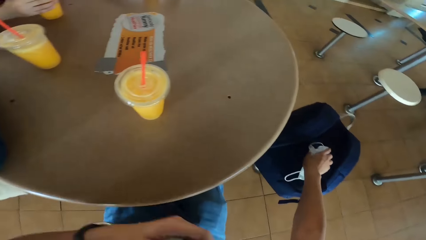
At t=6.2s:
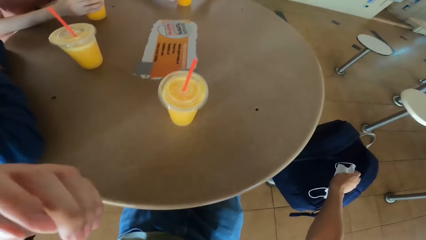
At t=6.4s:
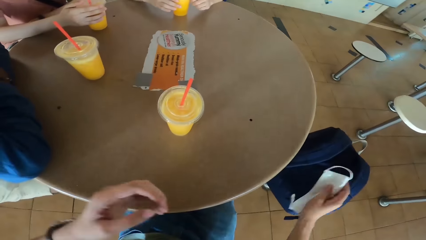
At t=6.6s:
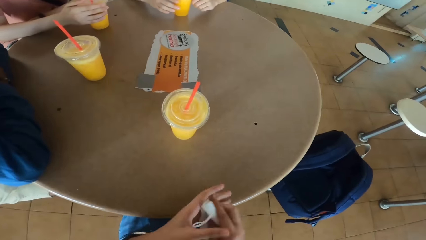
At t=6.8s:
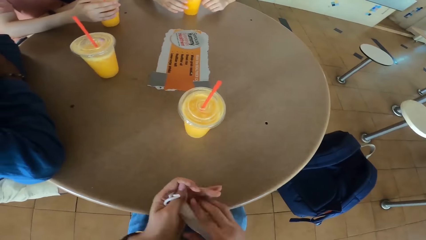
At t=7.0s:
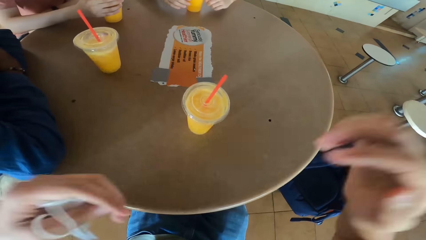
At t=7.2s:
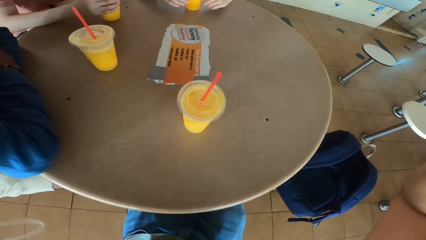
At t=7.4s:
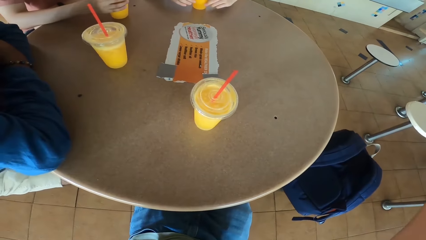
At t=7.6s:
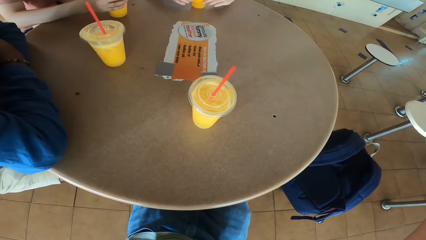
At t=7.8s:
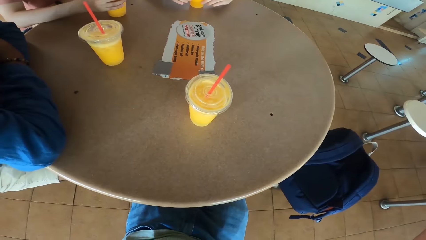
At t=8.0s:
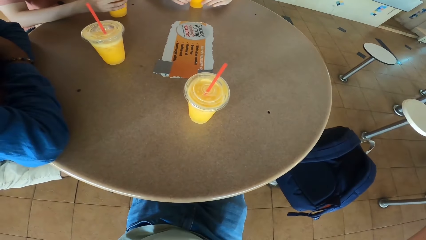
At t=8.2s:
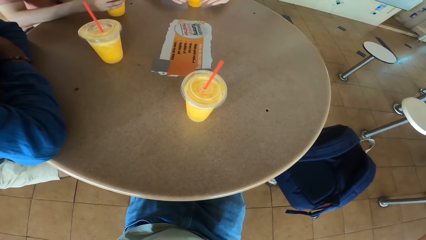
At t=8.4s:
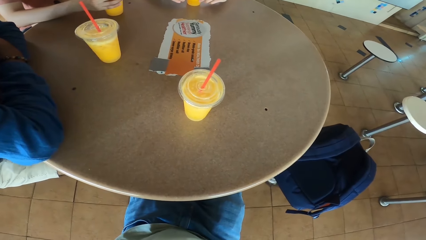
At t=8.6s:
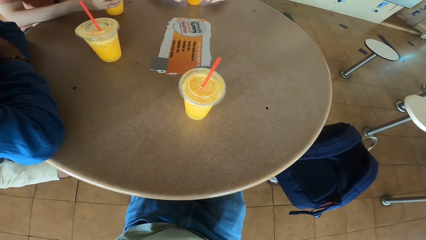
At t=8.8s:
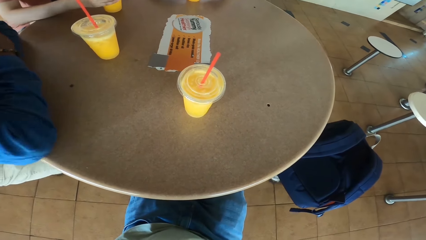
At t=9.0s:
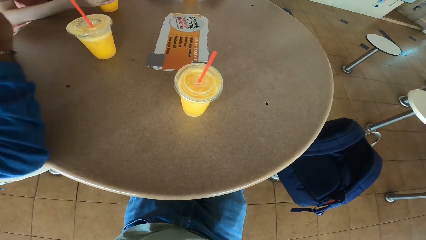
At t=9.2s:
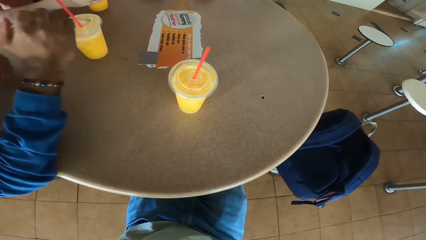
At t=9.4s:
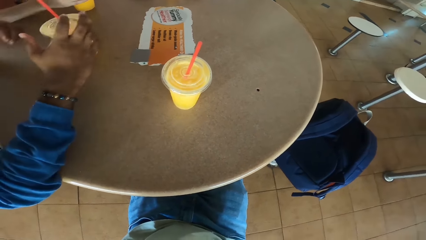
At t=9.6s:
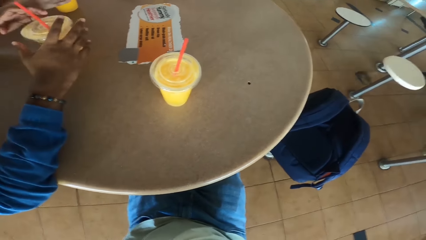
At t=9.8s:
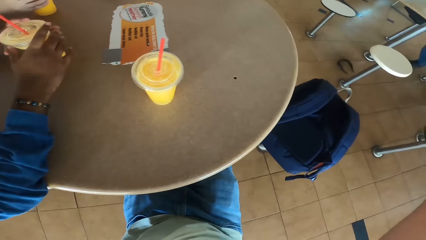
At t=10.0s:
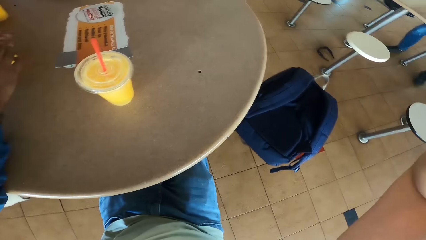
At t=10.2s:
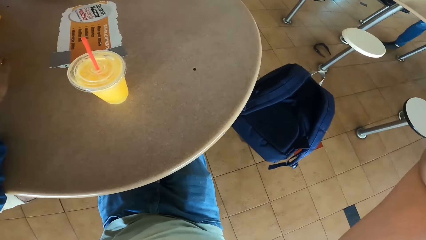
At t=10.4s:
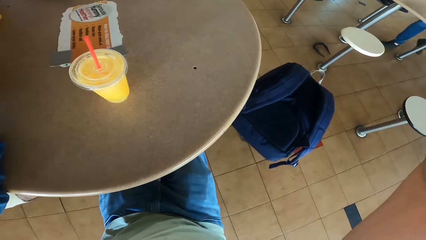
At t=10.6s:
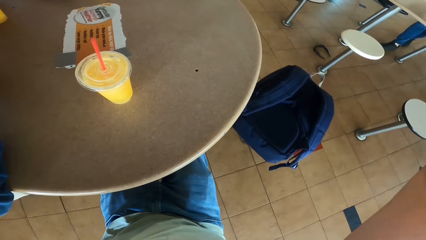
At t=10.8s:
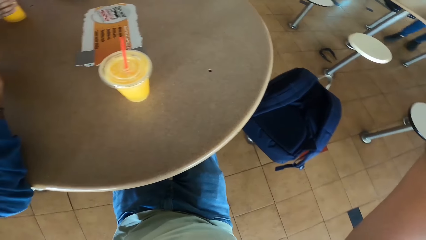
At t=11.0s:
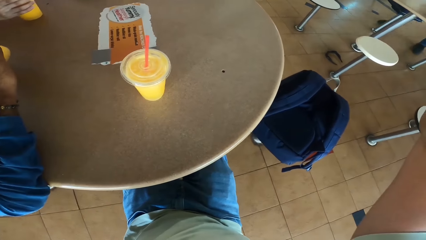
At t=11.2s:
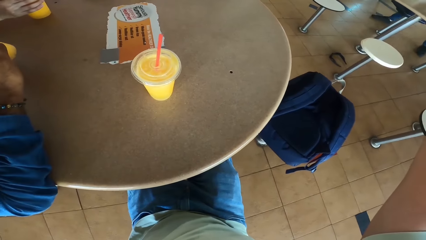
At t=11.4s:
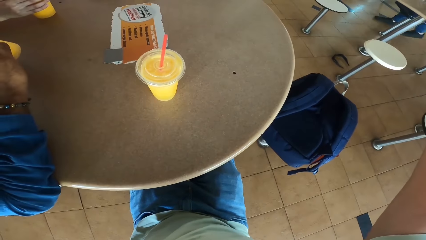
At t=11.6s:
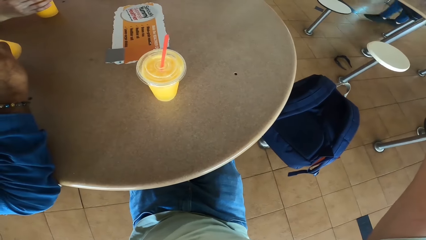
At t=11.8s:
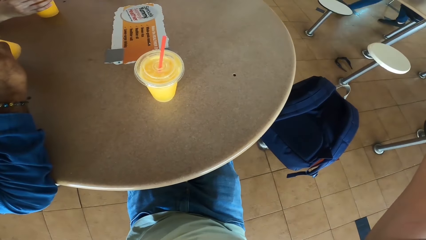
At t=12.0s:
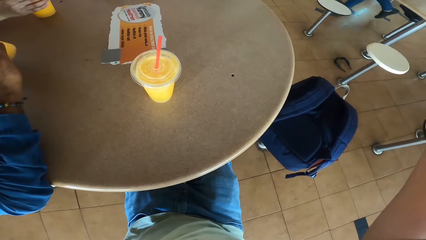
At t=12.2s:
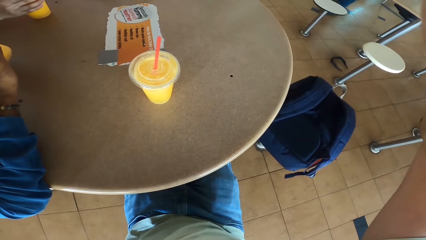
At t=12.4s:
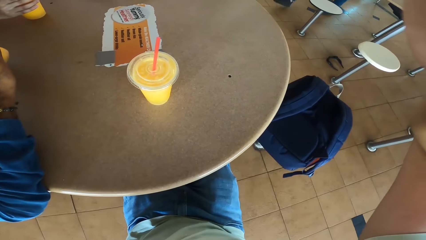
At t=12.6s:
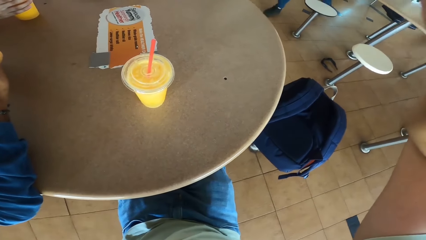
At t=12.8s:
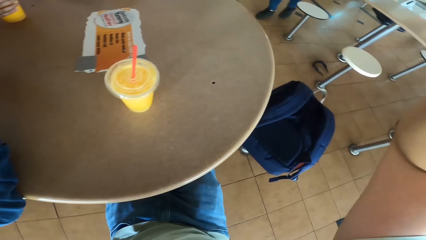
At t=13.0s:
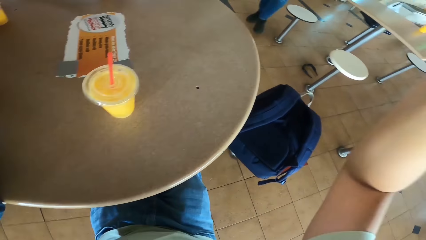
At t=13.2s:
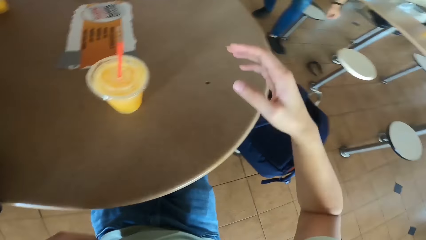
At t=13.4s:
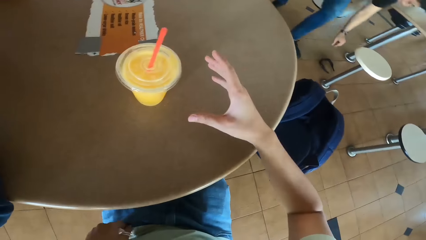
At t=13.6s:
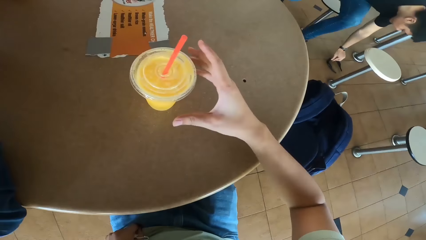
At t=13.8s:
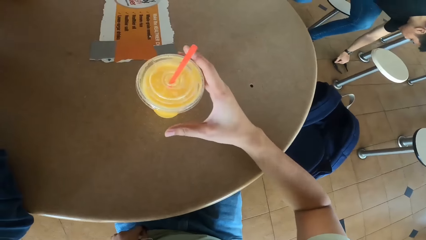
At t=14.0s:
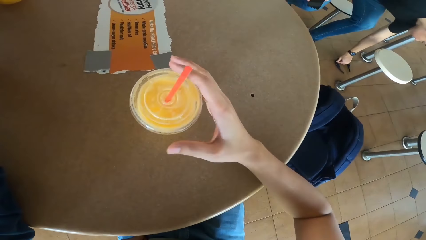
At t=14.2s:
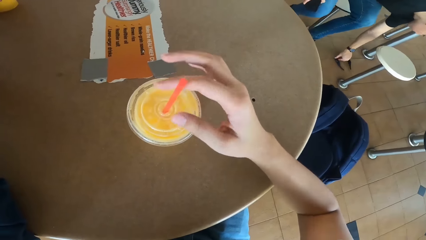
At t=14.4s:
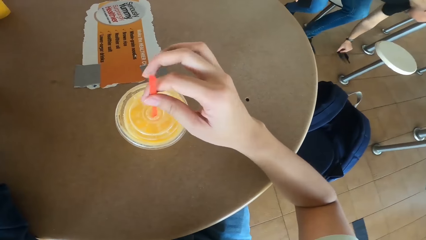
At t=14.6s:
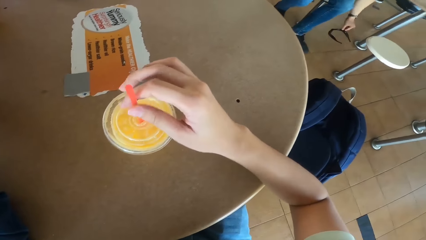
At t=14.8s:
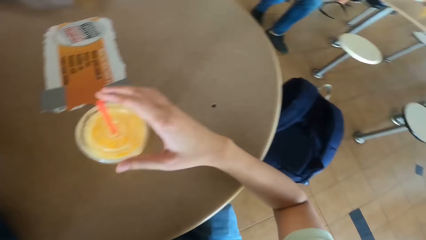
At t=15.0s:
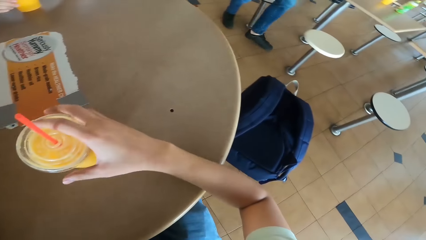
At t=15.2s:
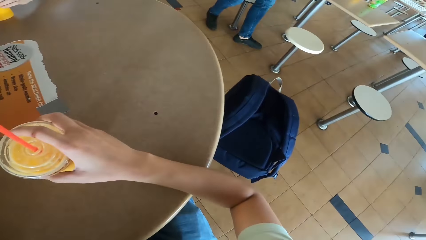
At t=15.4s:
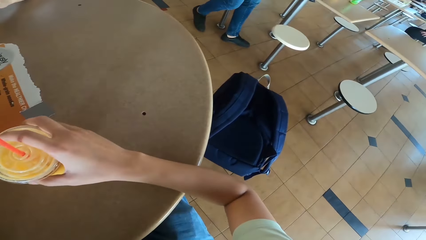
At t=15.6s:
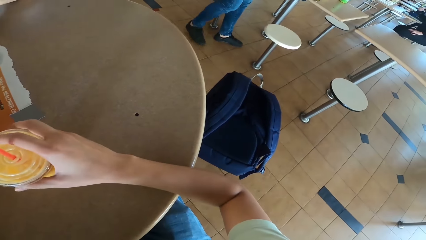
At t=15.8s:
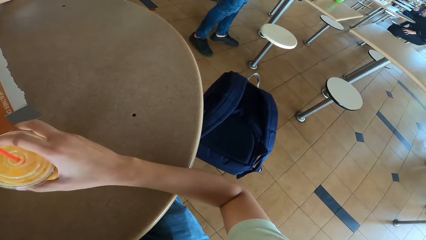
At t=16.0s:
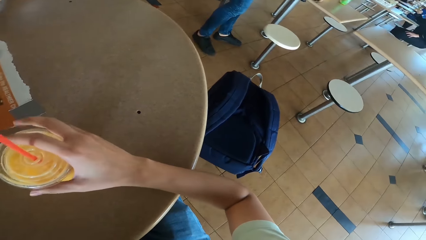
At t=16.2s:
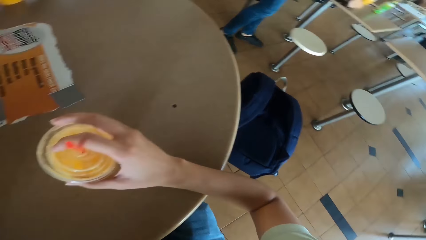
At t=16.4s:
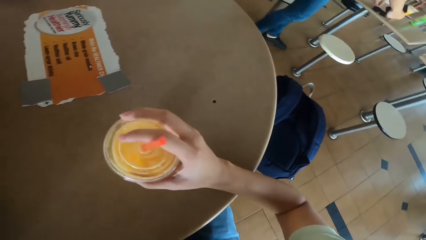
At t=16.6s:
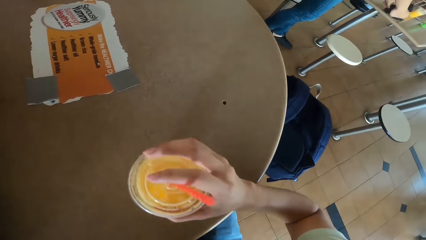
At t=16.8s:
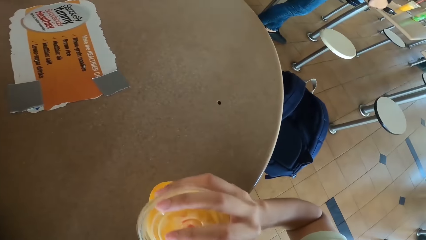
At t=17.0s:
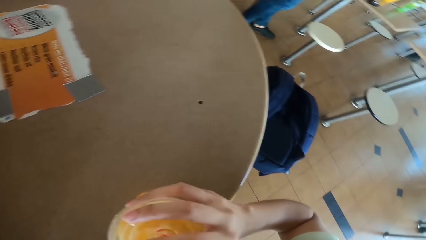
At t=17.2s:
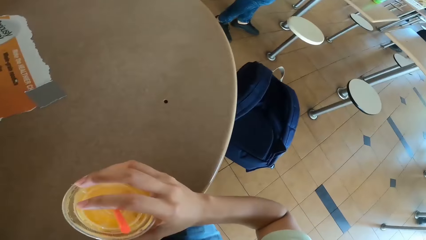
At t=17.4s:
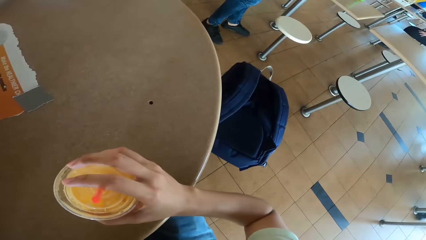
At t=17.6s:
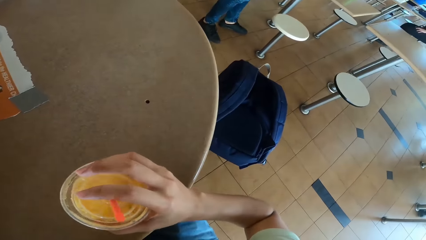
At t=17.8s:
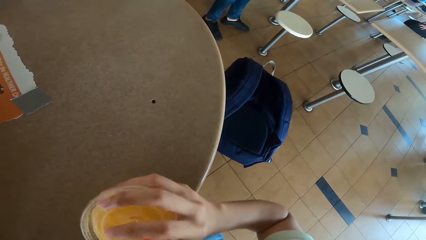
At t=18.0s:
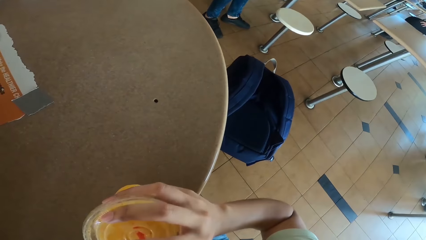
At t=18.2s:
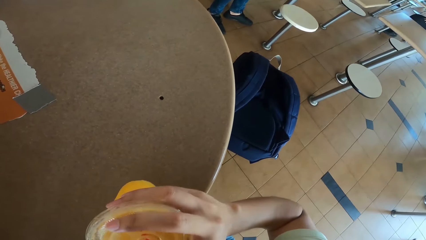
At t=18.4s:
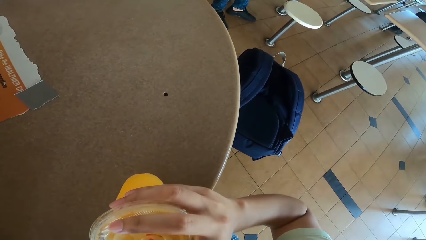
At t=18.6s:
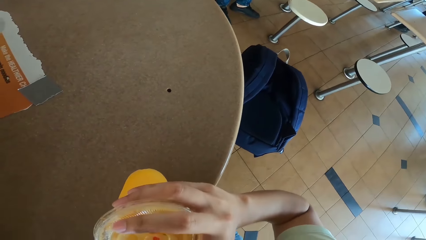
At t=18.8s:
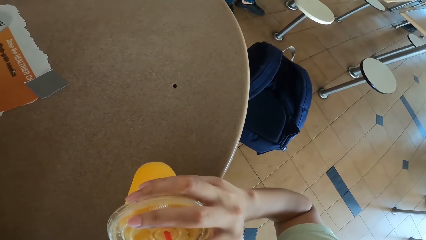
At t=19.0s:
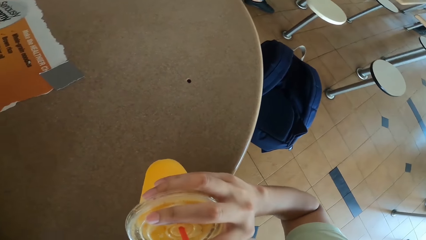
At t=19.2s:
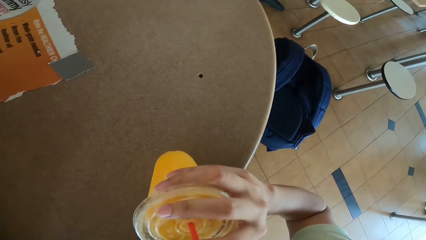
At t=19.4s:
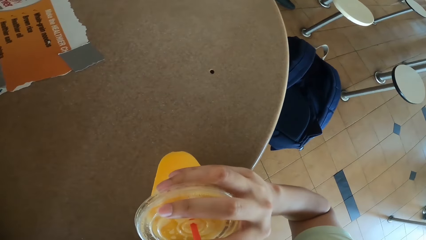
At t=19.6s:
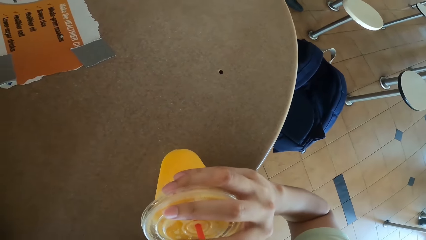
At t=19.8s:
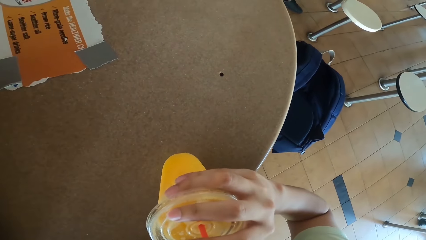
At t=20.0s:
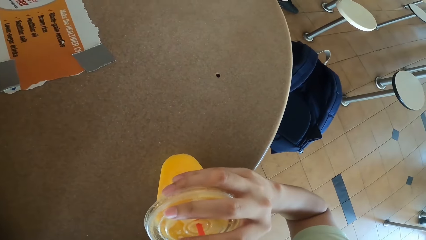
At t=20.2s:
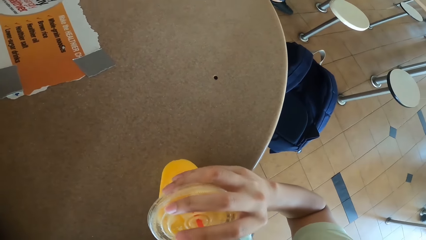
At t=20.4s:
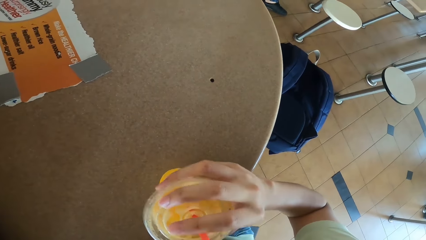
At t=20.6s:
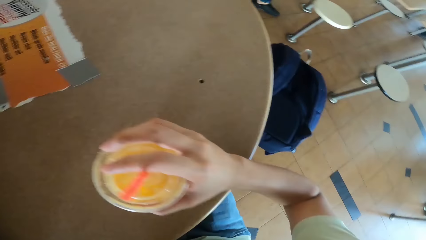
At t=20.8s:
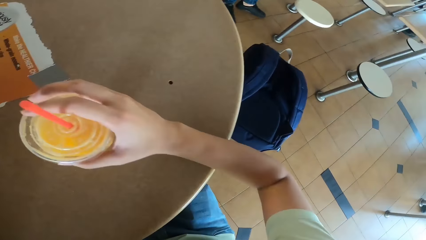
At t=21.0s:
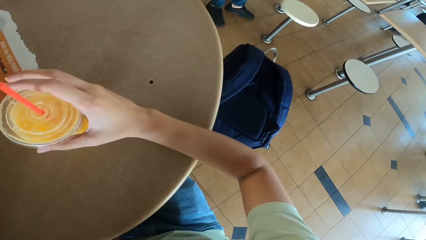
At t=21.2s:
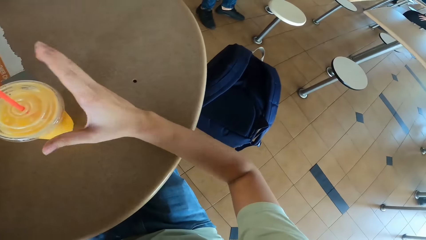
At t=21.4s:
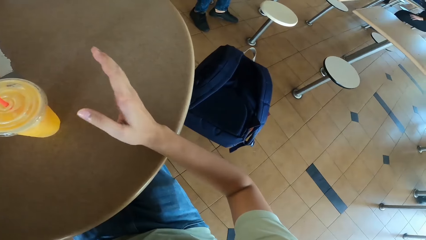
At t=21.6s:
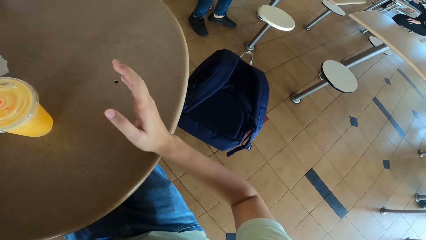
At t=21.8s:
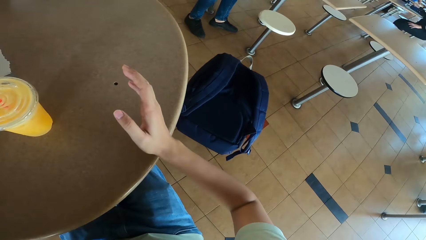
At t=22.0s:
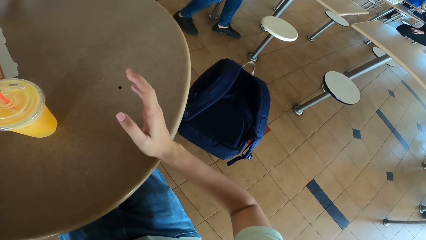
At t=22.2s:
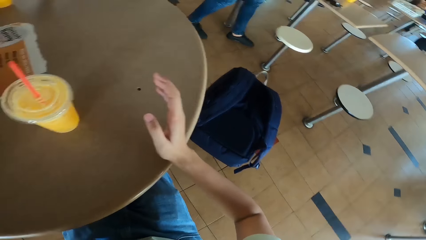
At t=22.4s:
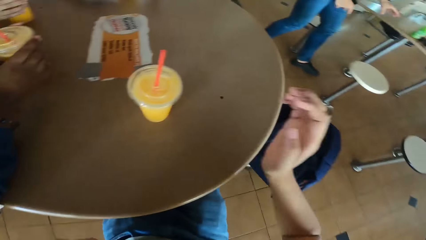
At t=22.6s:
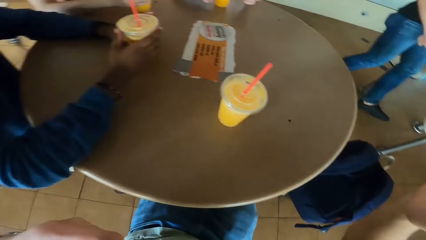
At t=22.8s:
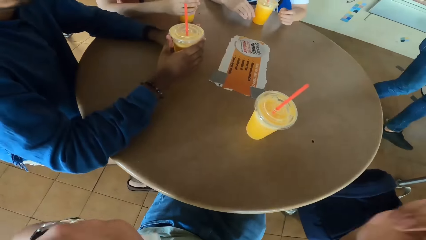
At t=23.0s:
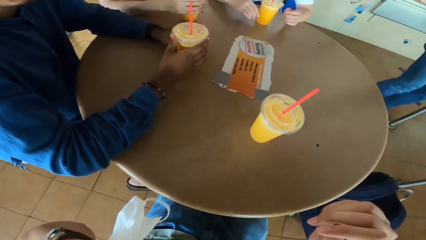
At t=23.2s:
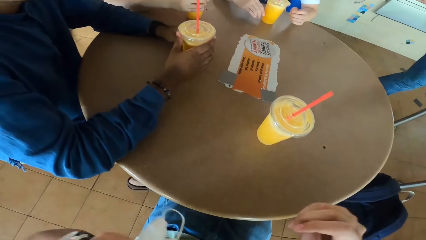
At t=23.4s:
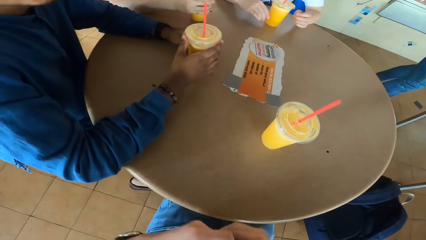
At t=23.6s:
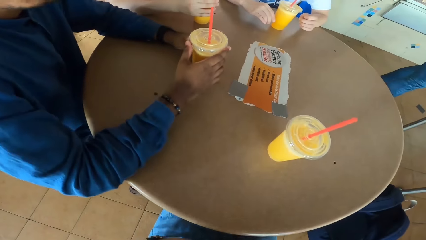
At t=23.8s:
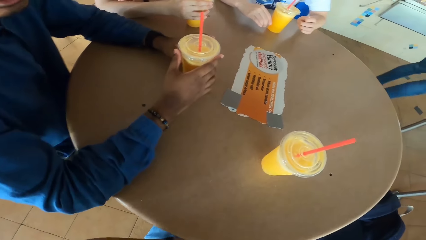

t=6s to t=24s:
The camera wearer turns around the table. He holds the face mask with the other hand. He lifts his hand. A man holds a juice can or tumbler on the table. He lifts the tumbler. Another man walks around the restaurant. The first man sips juice from the can. The camera wearer puts down his hand. He adjusts a straw on the juice can. The other man picks up the glasses. The camera wearer holds the straw. He picks up the juice can from the table. The other man puts the glasses on the table. The camera wearer sips juice from the can. He places the juice can on the table. He looks around the table. He lifts his hand and puts down his hand.
